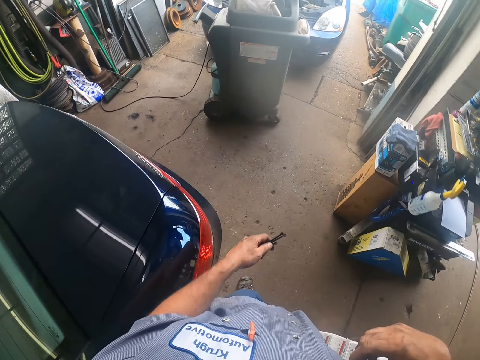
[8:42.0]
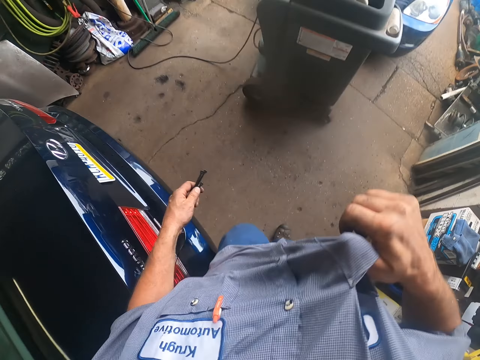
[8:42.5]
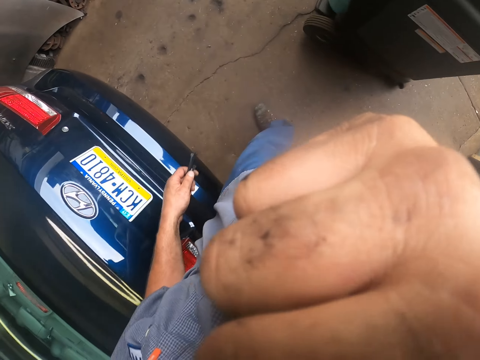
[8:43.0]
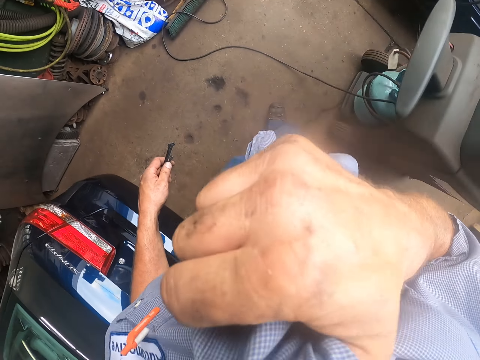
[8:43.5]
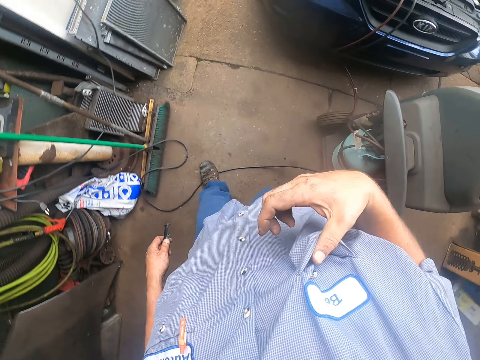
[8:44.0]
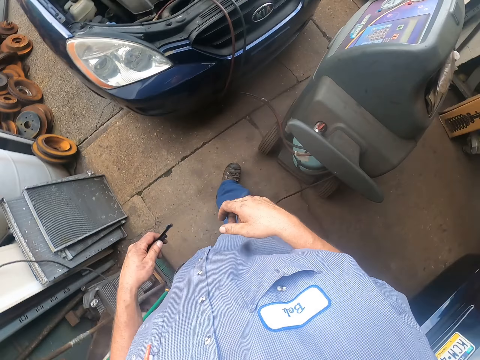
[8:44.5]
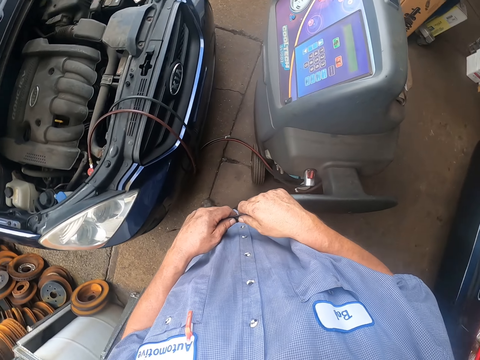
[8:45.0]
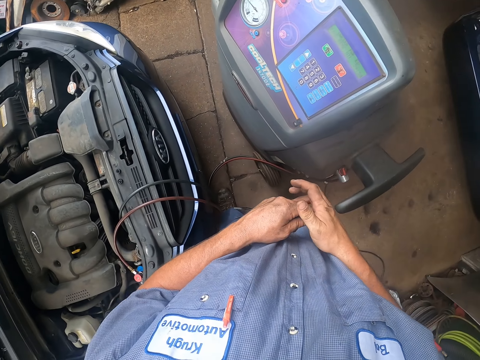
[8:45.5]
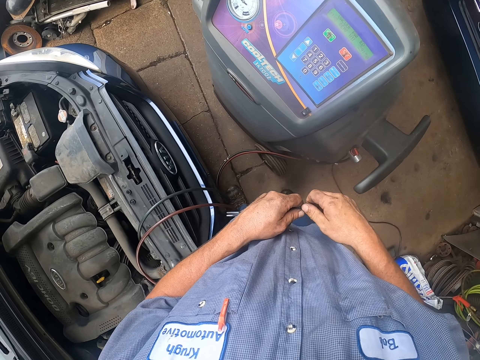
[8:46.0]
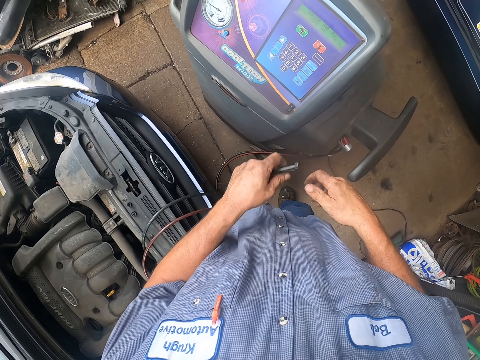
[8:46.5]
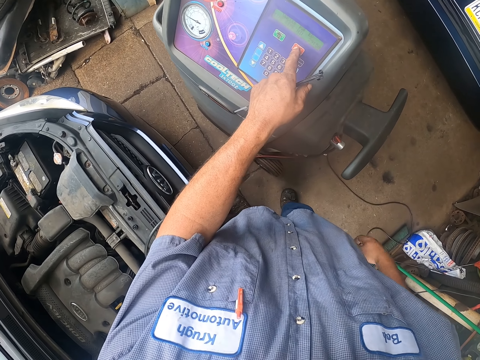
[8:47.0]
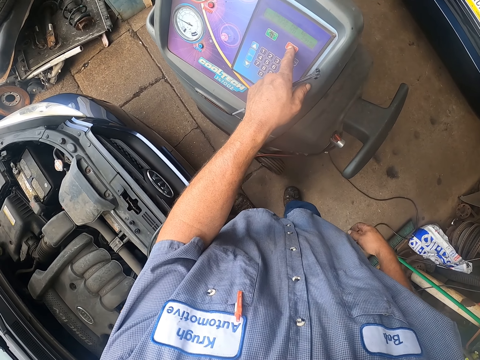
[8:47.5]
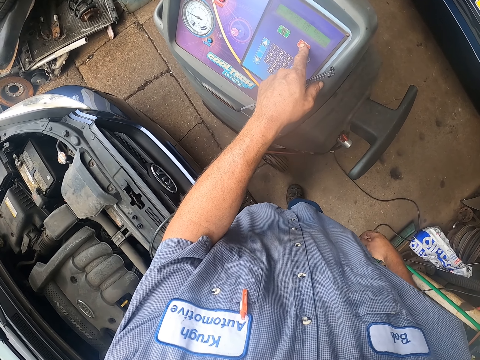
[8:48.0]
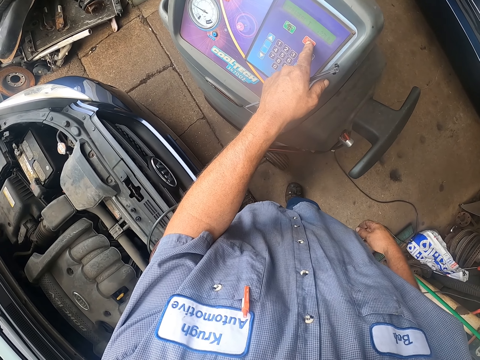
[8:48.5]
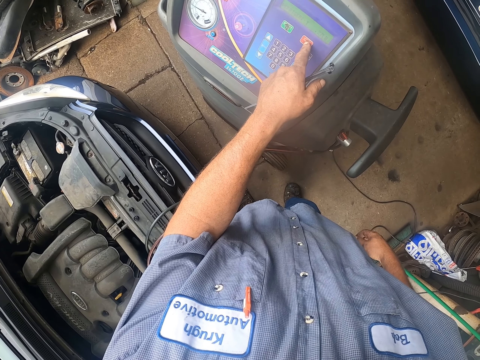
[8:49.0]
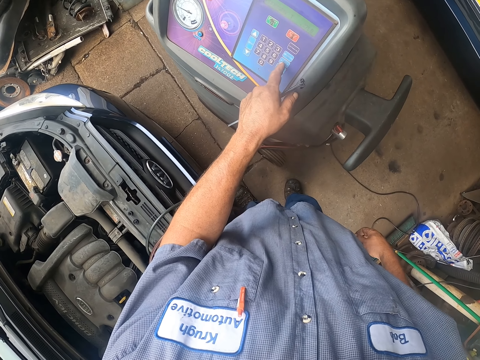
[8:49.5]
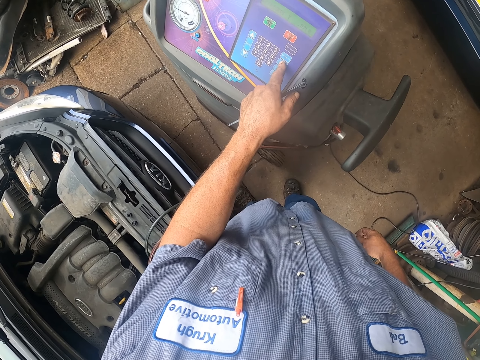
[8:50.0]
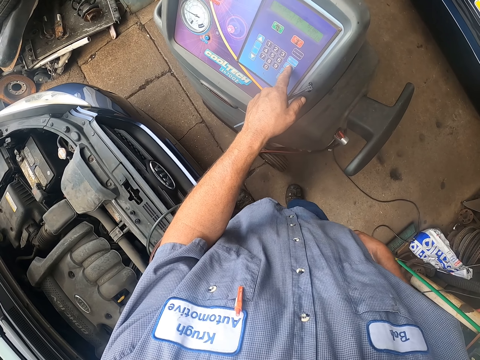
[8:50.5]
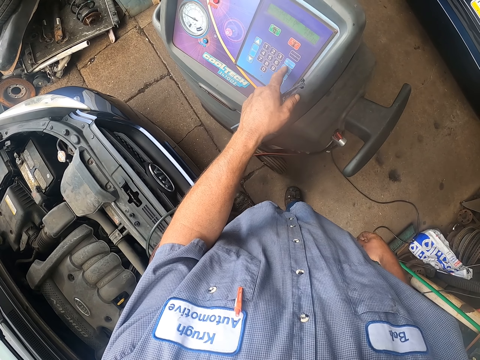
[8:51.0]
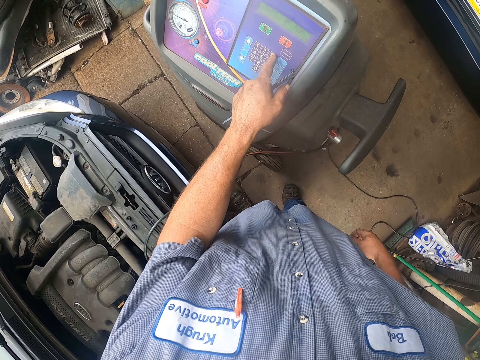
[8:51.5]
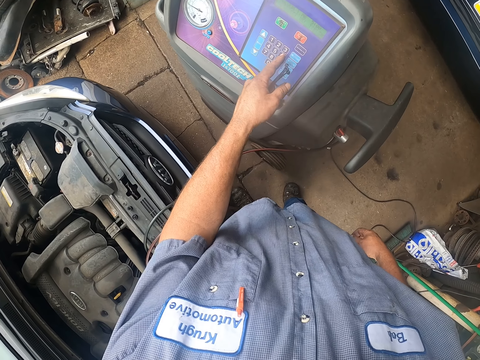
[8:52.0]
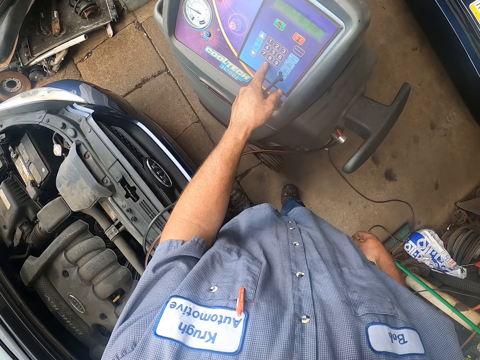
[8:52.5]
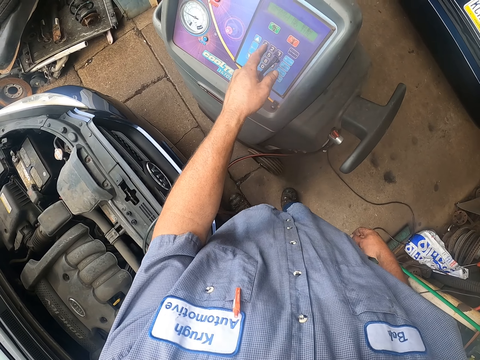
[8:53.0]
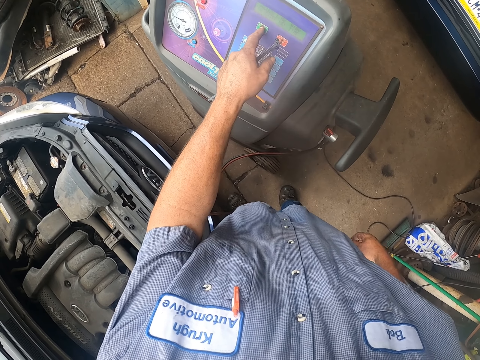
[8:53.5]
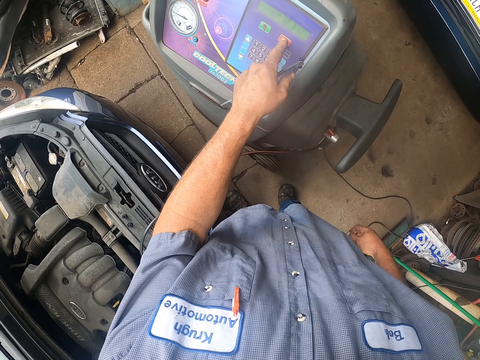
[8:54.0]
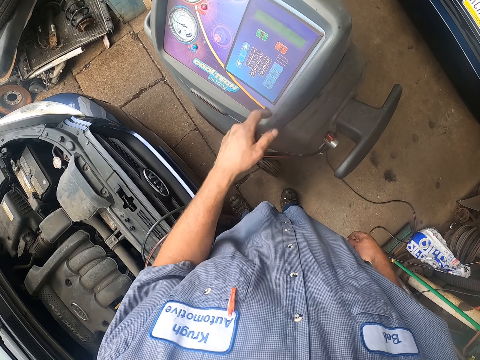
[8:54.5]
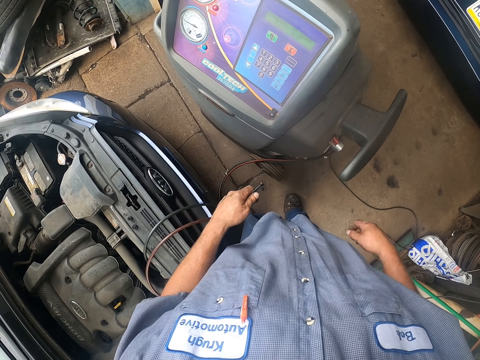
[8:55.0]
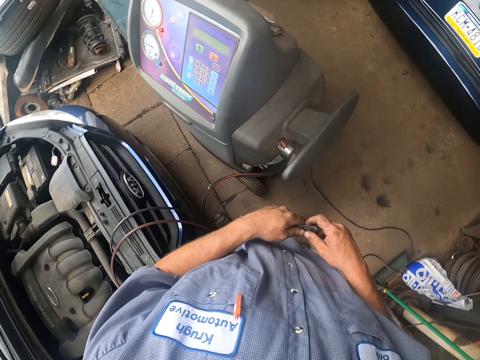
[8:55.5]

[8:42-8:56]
The camera wearer adjusts the universal testing machine.

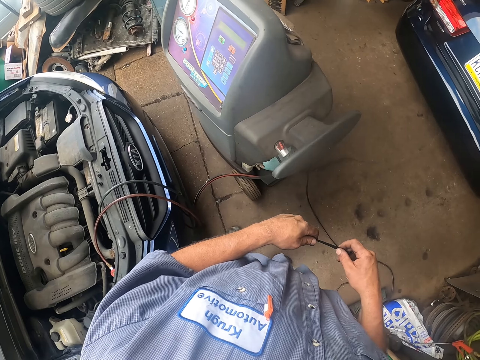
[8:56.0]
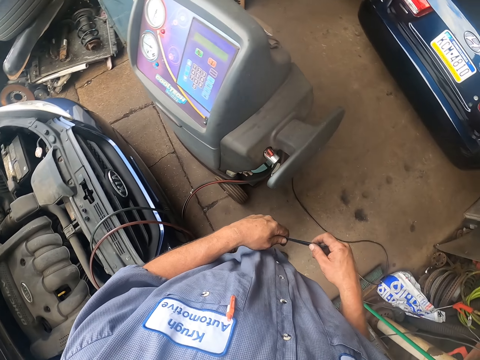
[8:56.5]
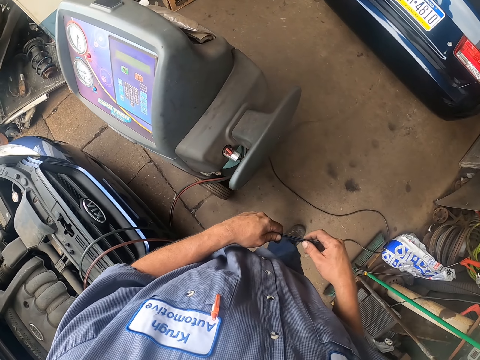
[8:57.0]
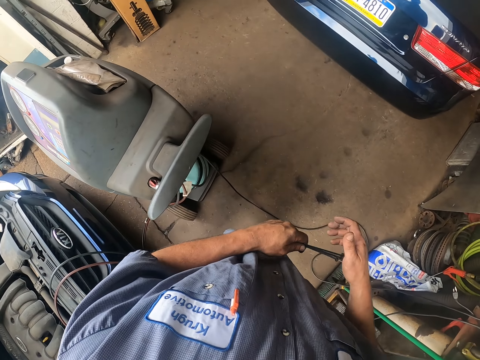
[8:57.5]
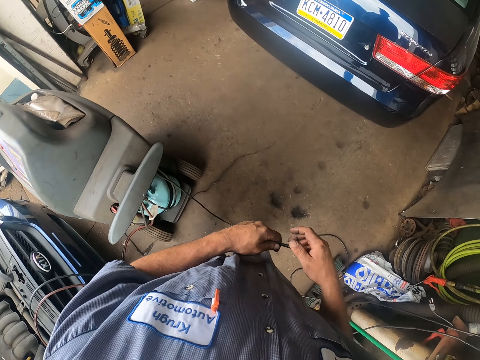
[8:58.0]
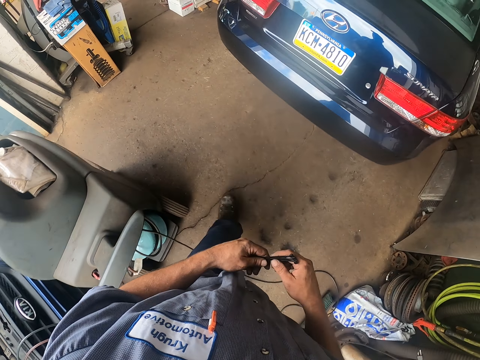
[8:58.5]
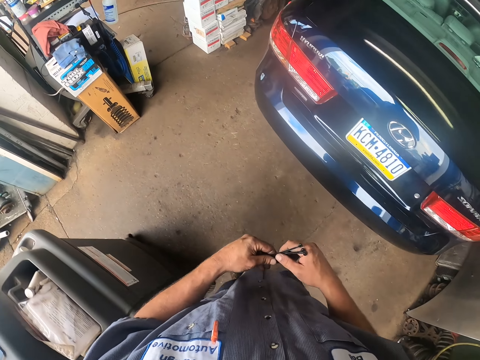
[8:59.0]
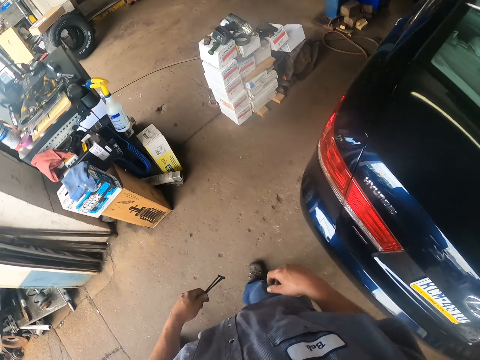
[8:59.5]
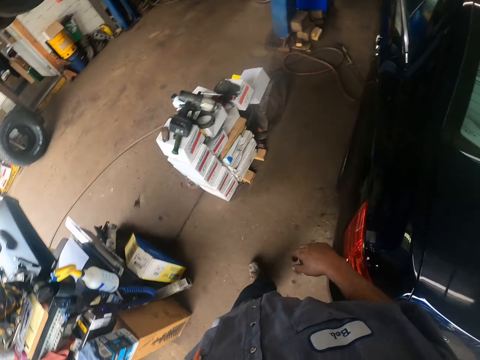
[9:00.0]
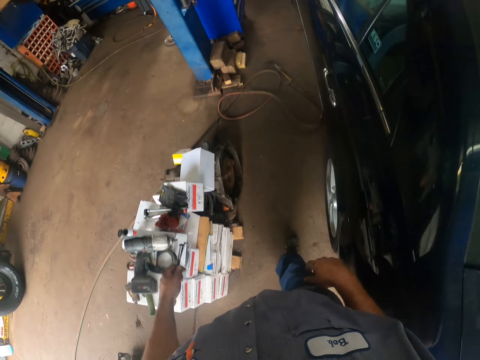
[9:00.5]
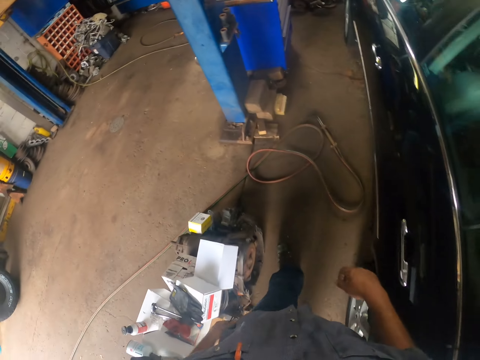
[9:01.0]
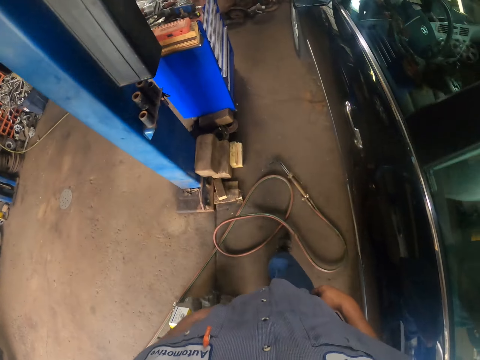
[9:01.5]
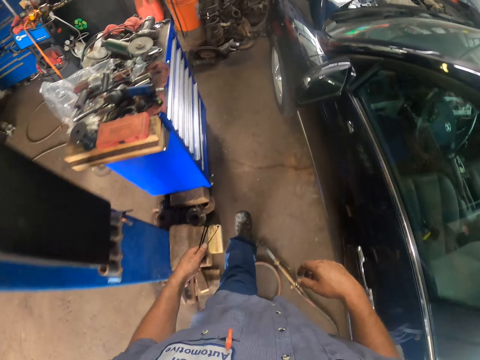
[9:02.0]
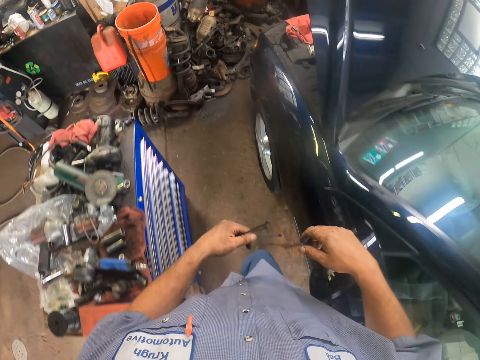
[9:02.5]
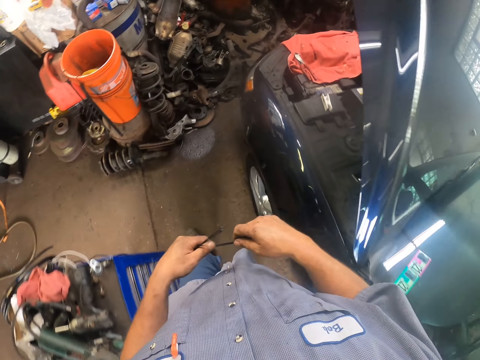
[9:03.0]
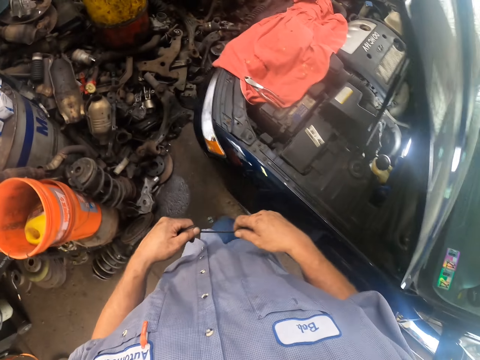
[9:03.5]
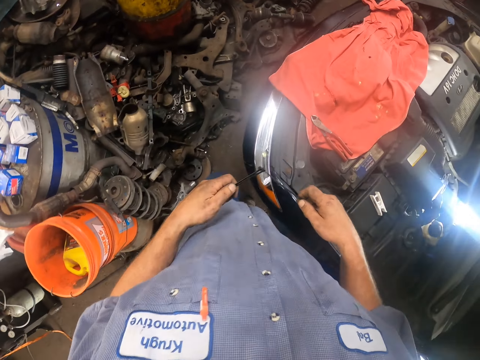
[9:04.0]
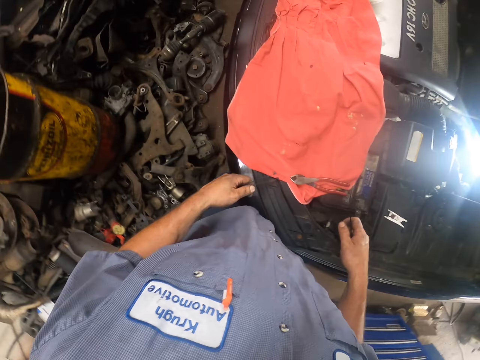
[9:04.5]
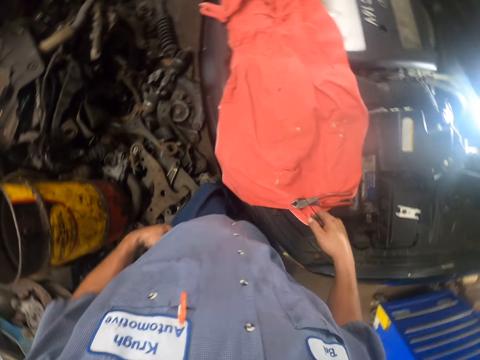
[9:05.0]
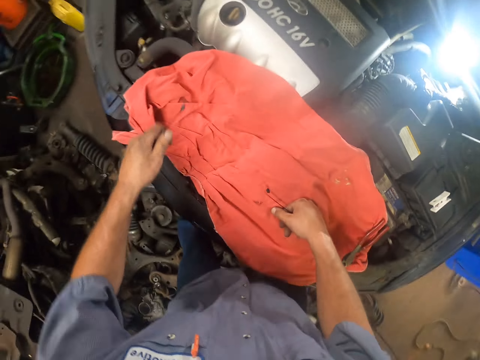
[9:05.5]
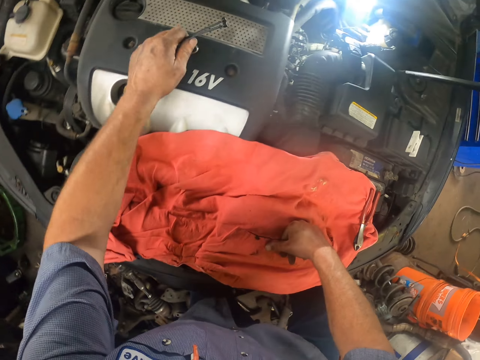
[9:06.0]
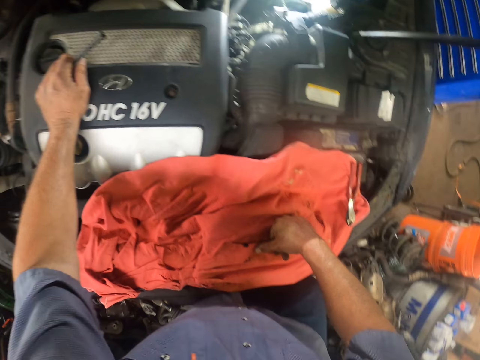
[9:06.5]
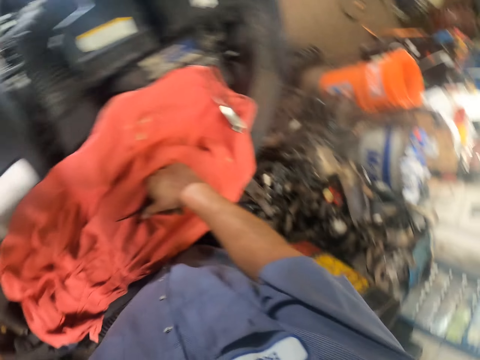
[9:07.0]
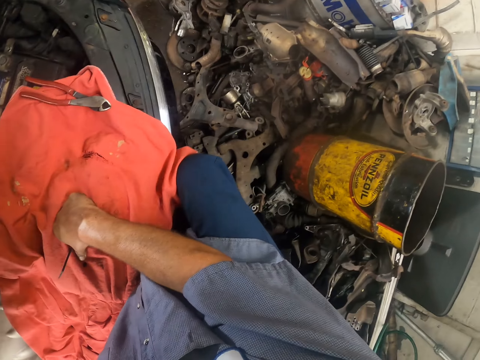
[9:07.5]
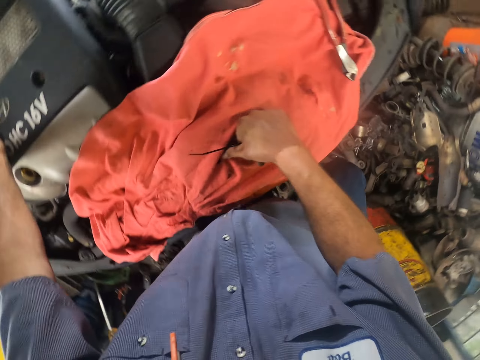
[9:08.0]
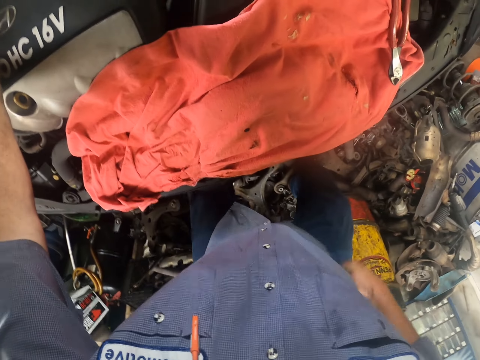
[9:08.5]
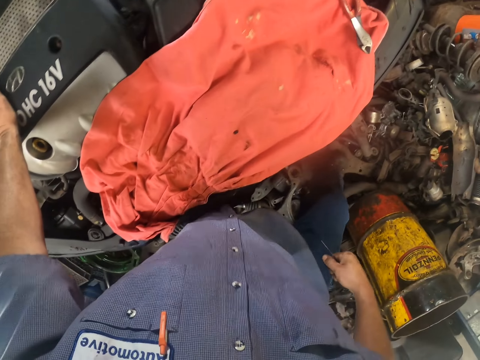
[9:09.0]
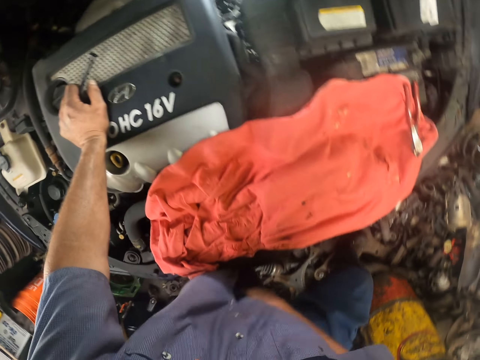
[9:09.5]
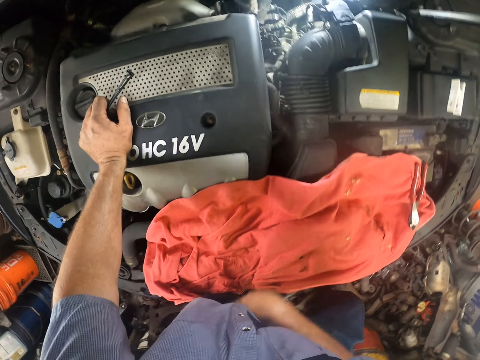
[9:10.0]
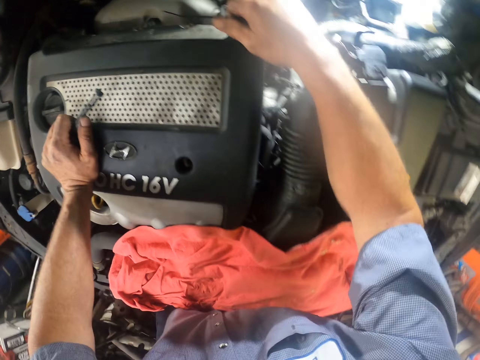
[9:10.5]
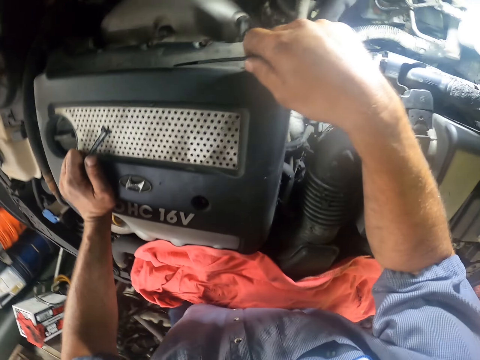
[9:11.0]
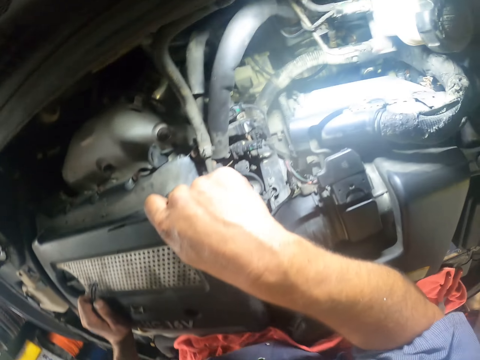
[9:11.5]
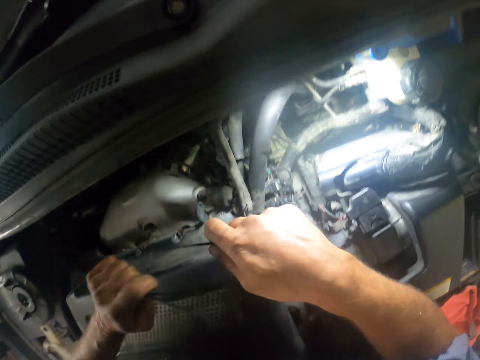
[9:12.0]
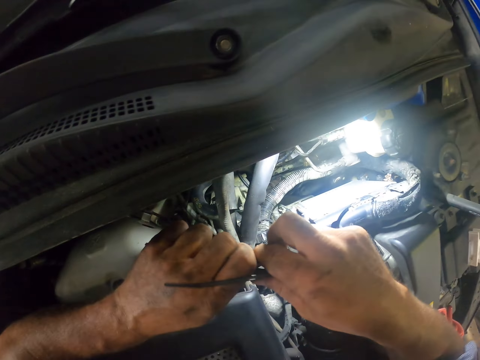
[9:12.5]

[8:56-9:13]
The camera wearer walks in the garage. They look at the engine.
